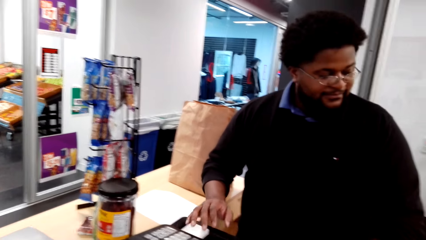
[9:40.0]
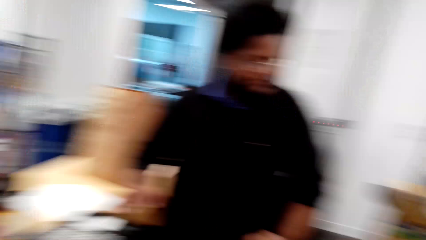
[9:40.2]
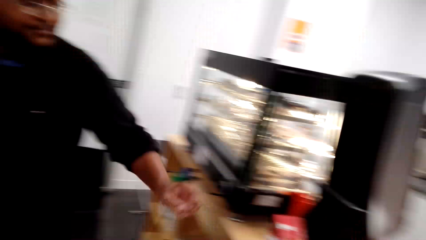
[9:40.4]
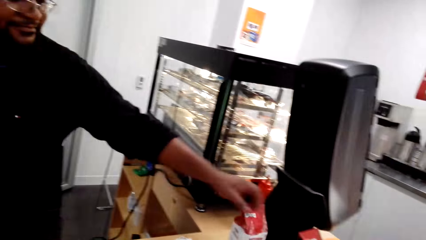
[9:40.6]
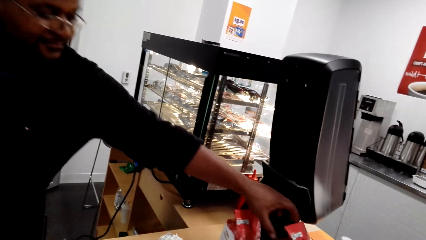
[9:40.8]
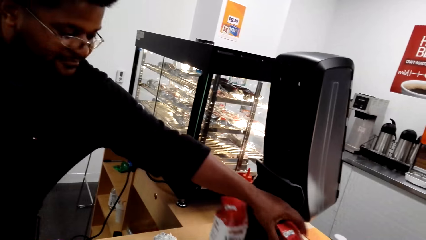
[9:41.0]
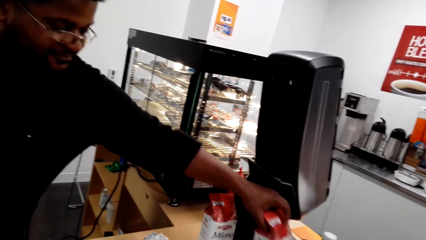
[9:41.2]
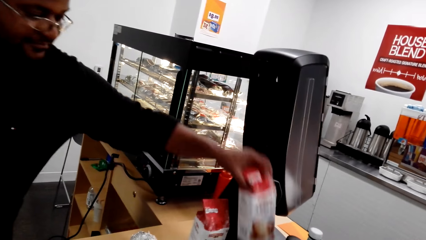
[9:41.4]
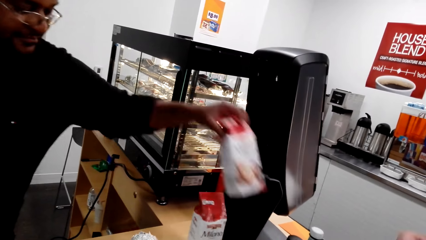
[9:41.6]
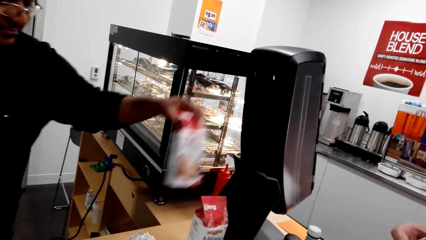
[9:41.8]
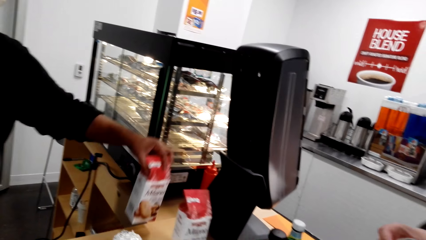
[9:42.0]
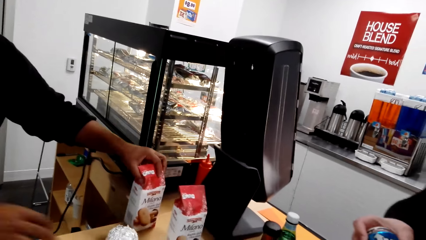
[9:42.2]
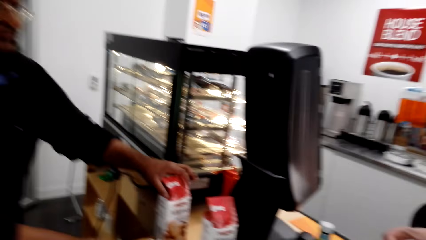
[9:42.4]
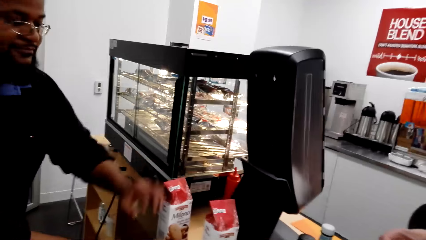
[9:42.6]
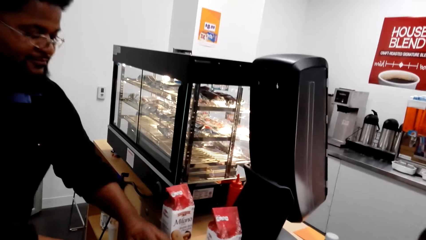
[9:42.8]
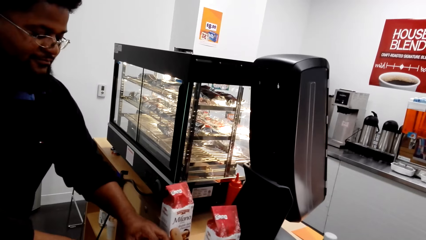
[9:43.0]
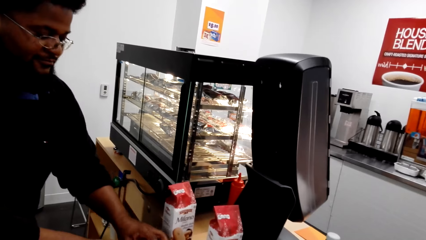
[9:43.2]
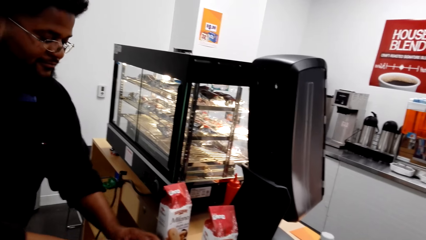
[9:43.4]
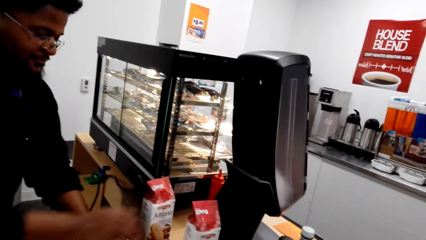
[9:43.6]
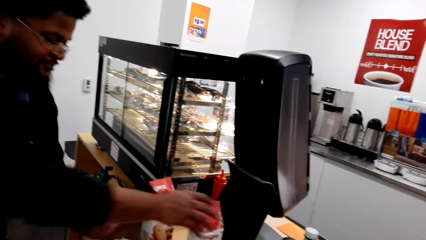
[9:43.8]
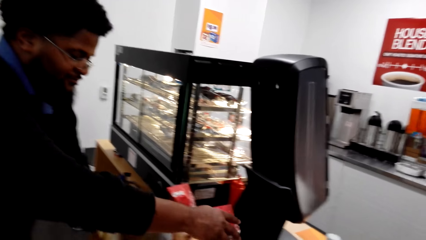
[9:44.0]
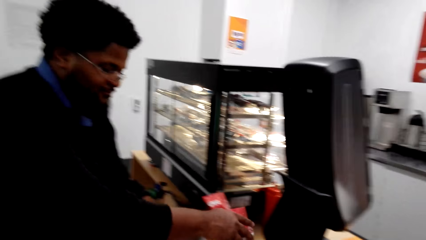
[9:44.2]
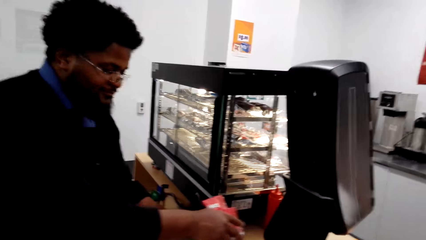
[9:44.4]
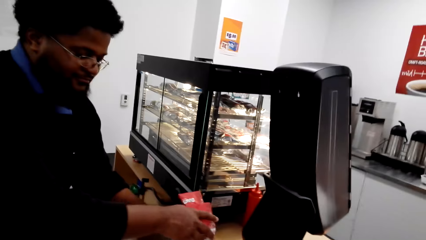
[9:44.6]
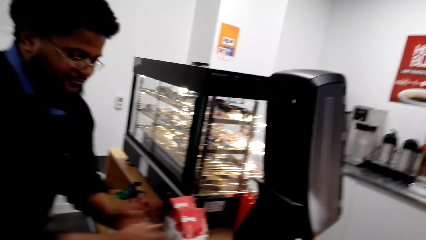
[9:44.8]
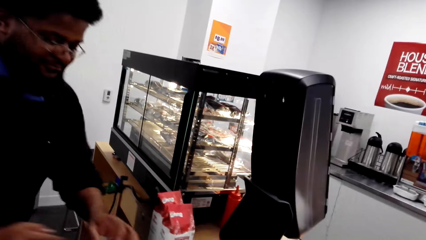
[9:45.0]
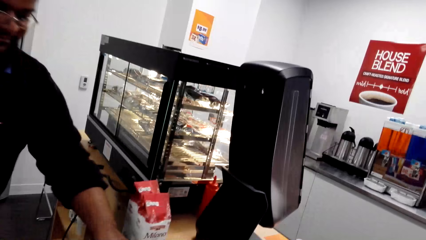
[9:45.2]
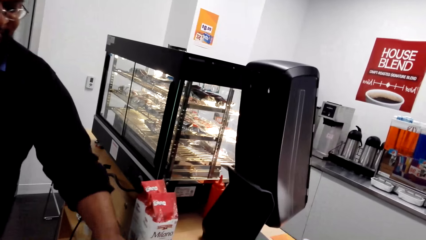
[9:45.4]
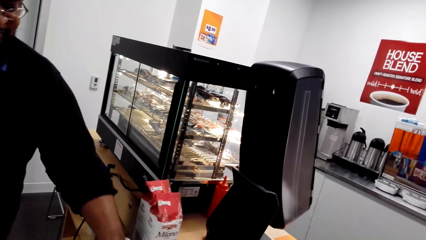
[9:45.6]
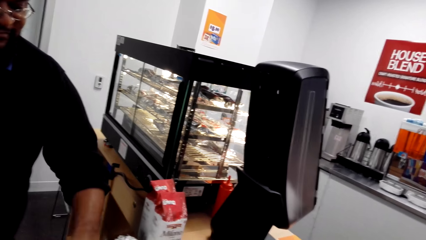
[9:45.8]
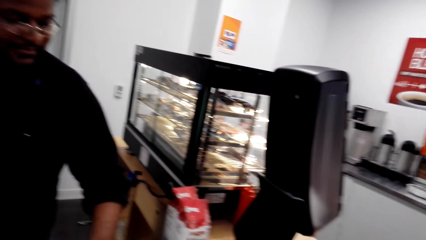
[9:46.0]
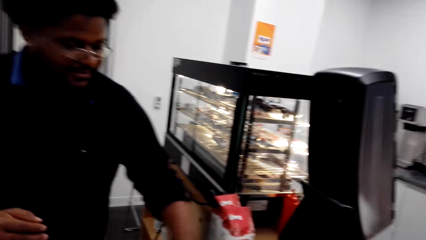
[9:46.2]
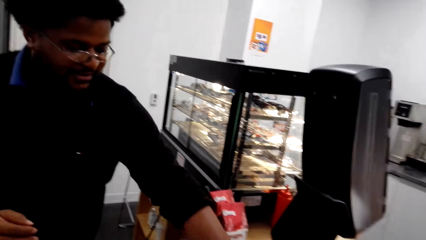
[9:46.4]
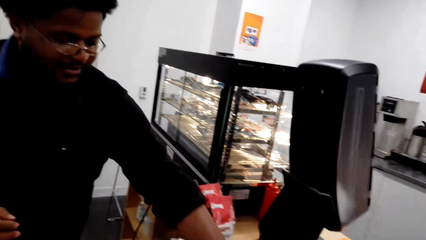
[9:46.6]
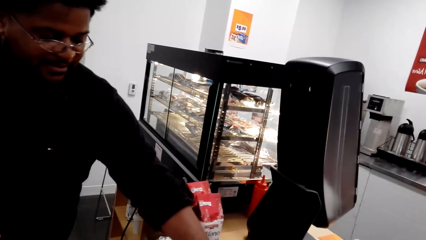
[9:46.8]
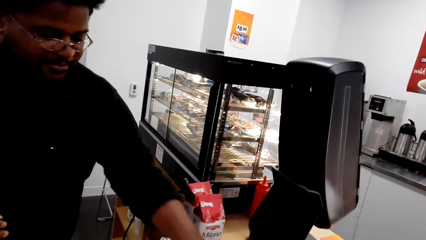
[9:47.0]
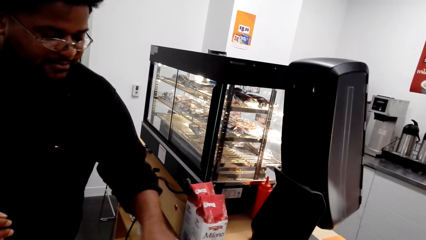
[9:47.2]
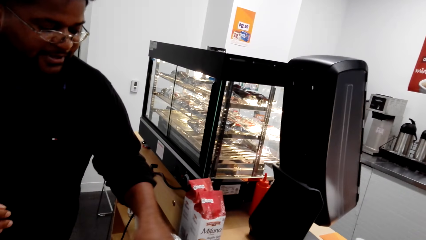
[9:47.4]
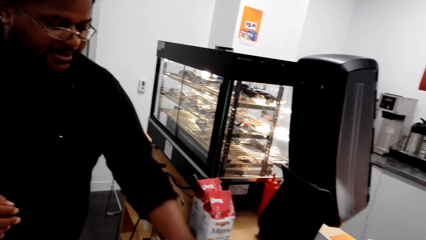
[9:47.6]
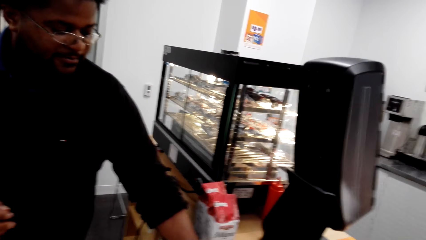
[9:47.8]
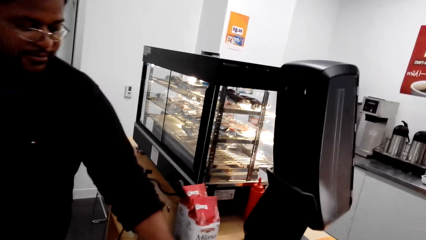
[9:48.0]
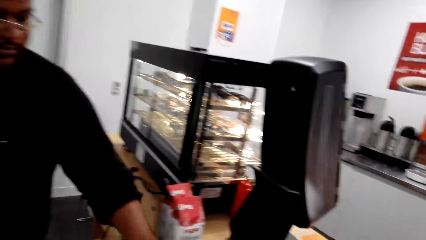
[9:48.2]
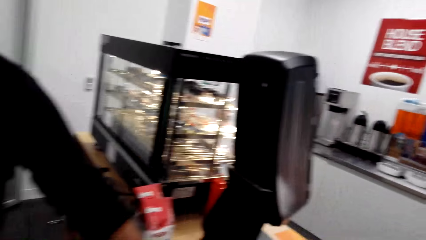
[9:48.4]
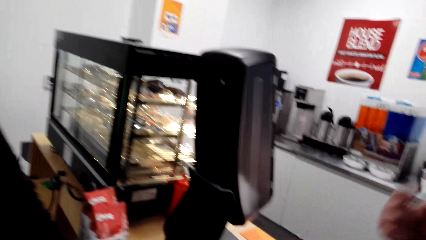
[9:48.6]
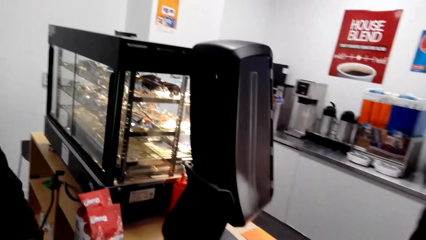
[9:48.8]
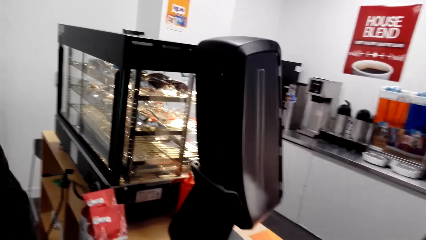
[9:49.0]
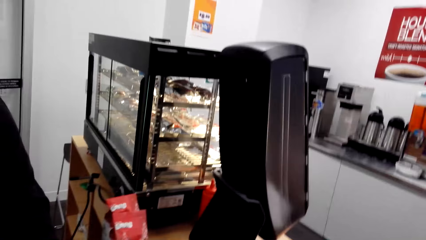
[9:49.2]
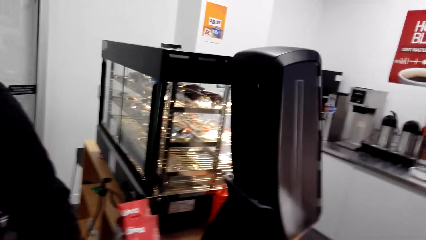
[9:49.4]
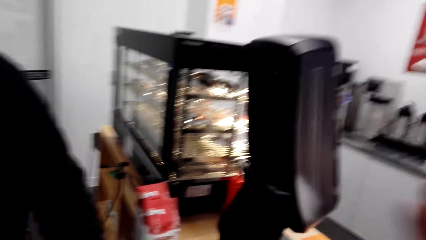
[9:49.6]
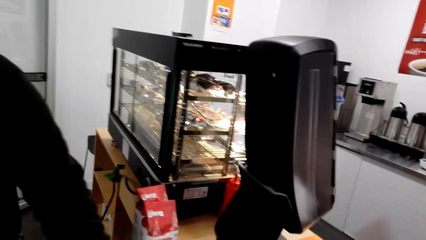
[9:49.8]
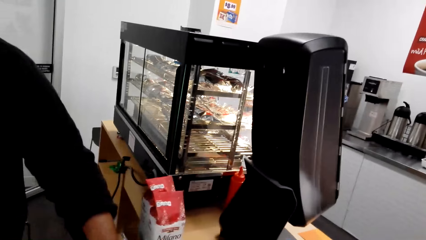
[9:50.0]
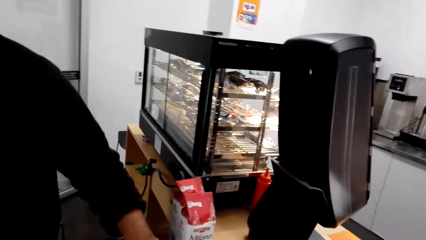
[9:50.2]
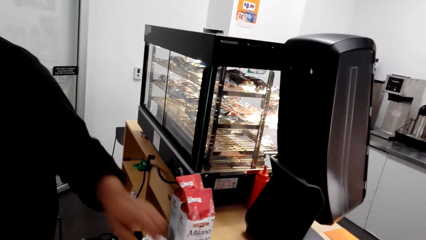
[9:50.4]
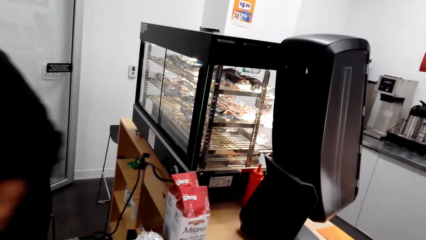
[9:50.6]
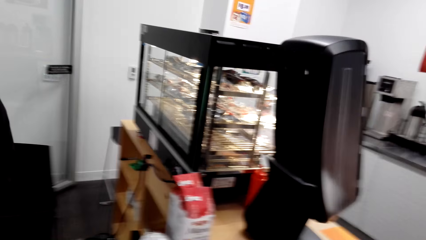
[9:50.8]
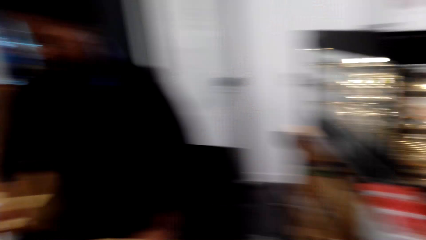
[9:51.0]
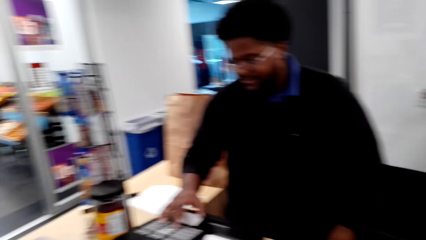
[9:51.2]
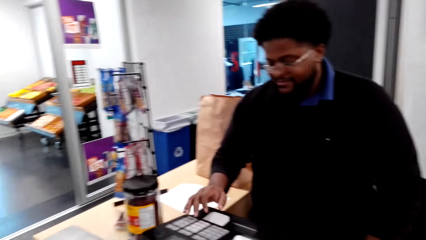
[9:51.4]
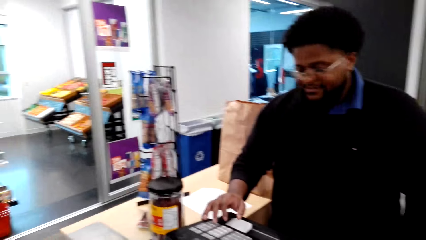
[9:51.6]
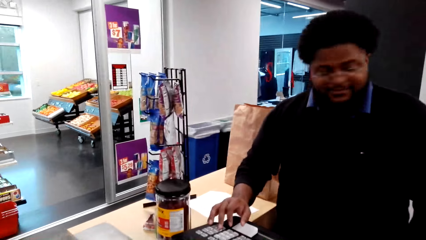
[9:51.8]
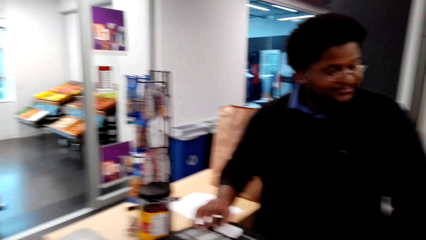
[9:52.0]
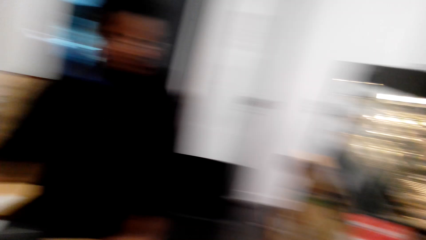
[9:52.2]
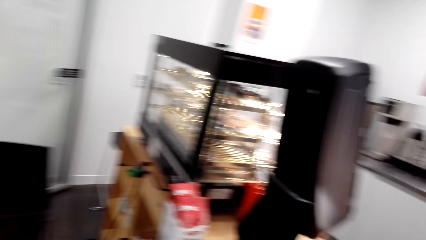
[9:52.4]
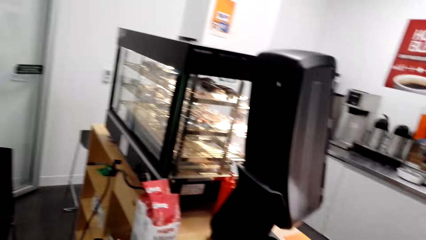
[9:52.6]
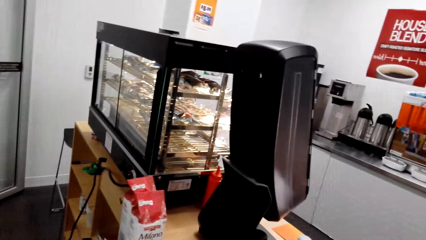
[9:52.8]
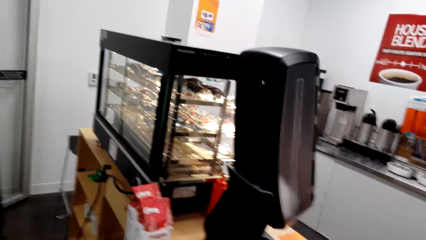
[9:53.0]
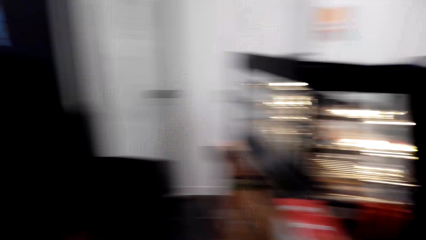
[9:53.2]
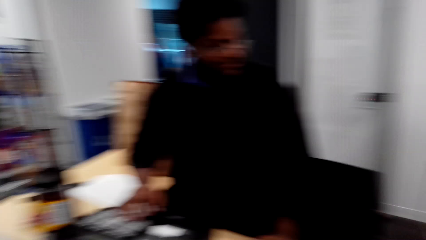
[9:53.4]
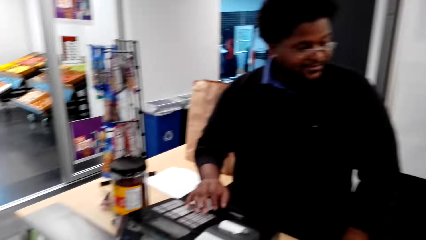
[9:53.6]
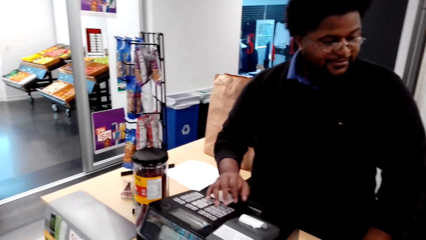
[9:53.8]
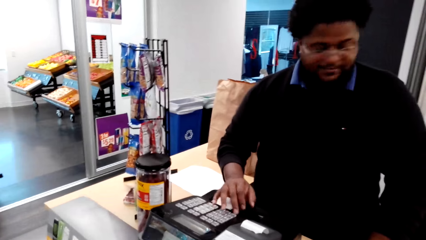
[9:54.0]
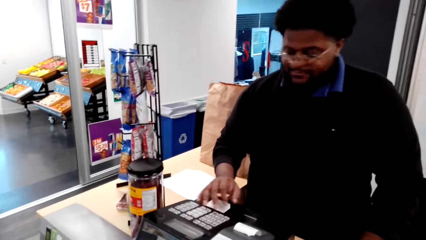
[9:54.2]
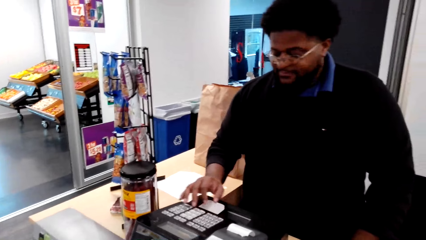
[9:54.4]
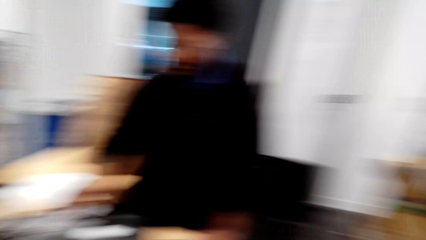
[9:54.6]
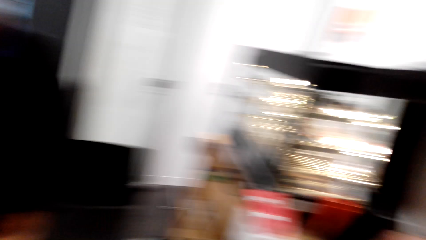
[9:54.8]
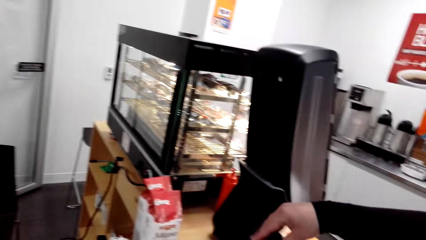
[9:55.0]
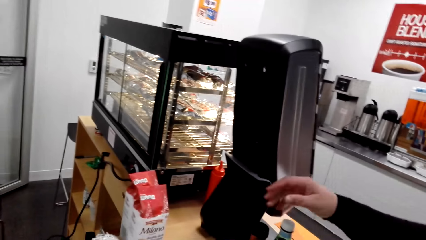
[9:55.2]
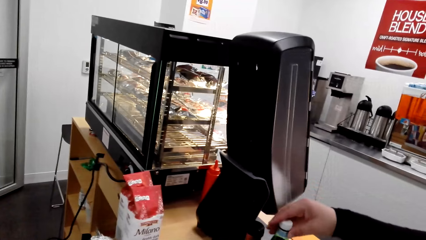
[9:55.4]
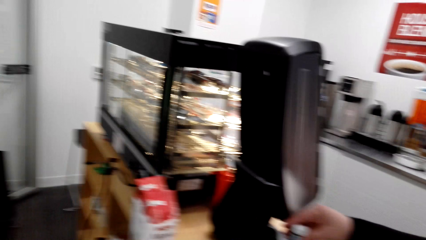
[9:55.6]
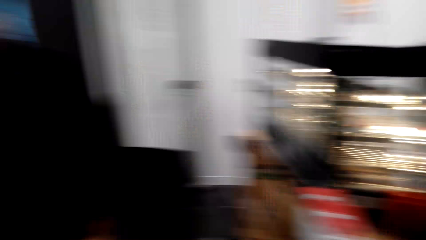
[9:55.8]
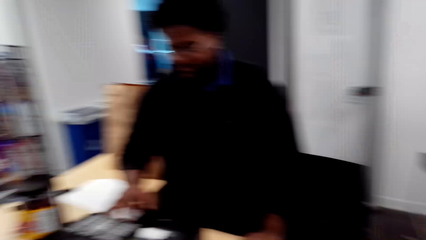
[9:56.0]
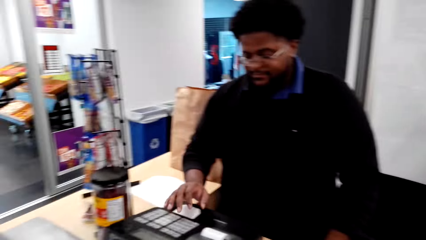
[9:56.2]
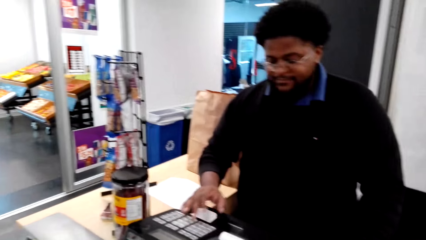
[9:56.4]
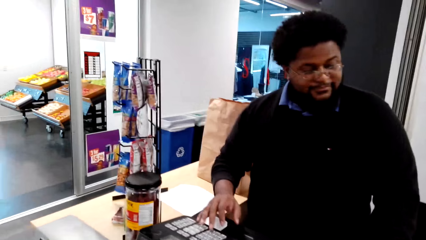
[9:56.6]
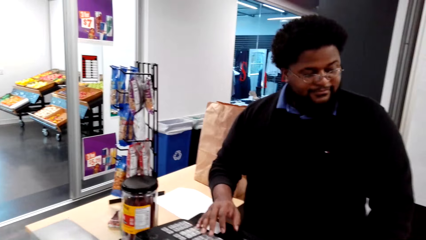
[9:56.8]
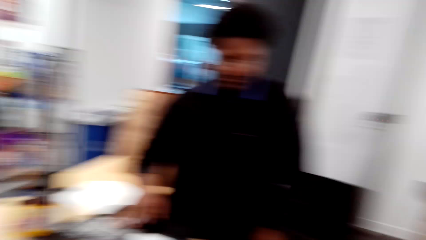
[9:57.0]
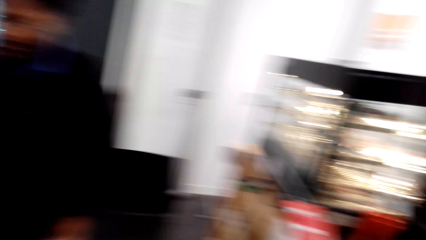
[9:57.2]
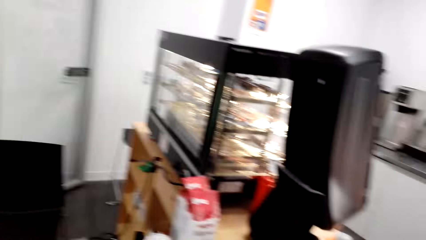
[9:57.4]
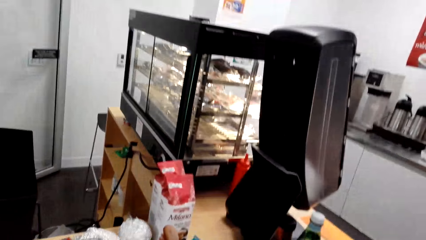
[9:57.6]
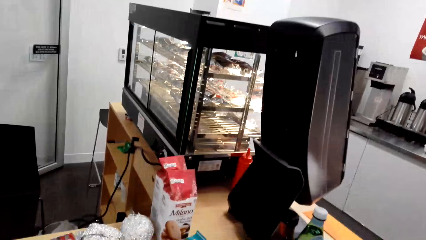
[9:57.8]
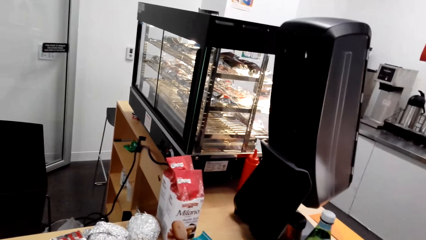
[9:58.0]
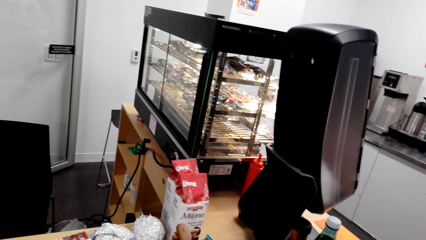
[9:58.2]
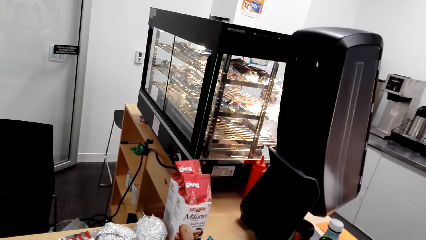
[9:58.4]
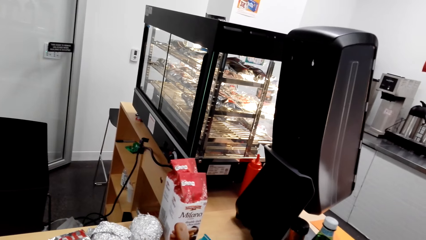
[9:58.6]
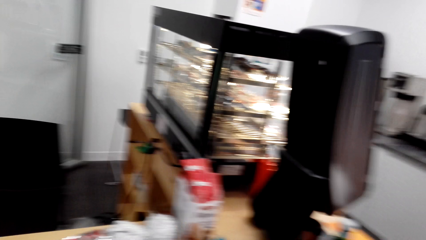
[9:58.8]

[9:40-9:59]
The cashier moves the grocery. A woman converses with the camera wearer. The camera wearer converses with the woman. The cashier converses with the camera wearer. The cashier uses the cash register. The camera wearer looks around the supermarket. The cashier uses the cash register. The camera wearer looks at the cashier. They look around. The cashier uses the cash register. The camera wearer looks around.
